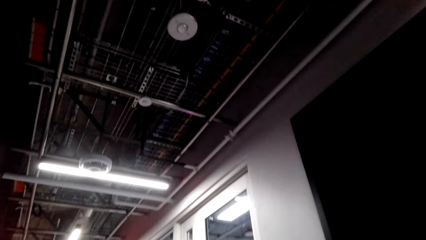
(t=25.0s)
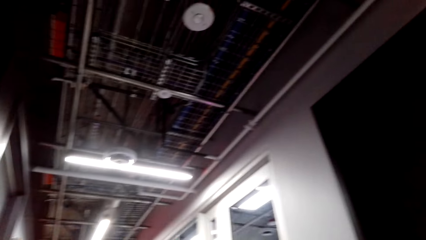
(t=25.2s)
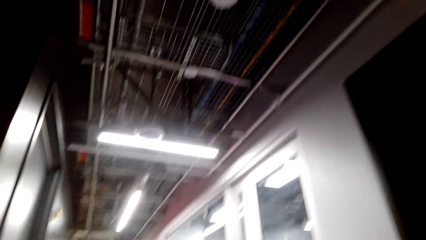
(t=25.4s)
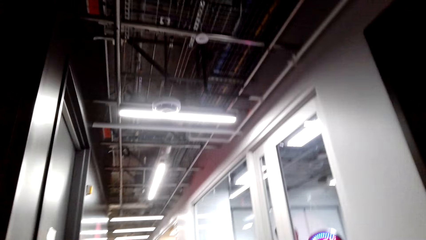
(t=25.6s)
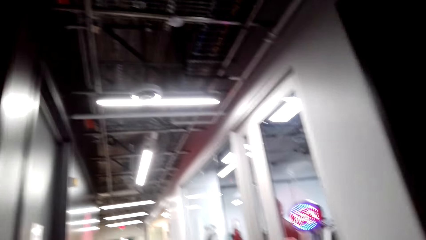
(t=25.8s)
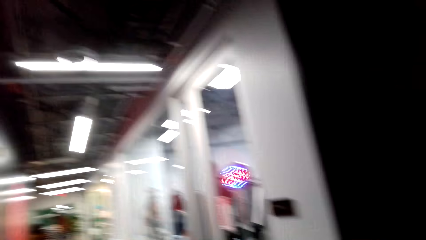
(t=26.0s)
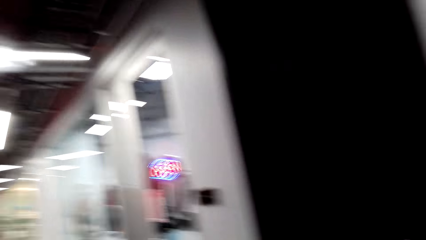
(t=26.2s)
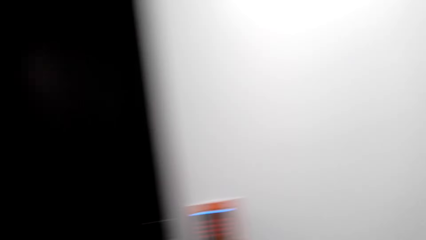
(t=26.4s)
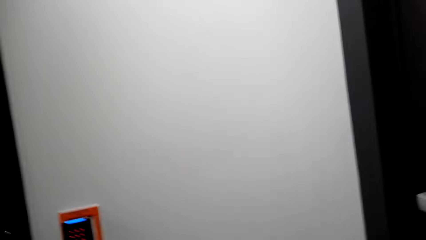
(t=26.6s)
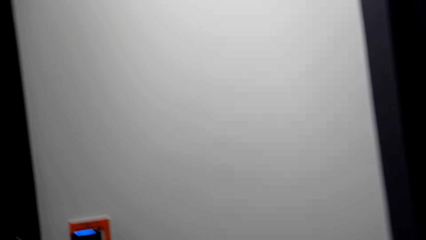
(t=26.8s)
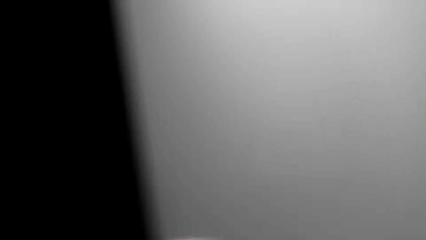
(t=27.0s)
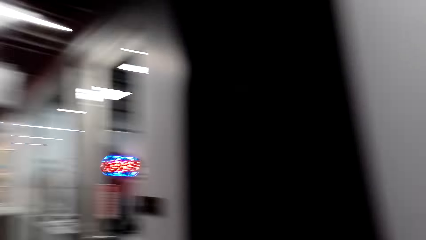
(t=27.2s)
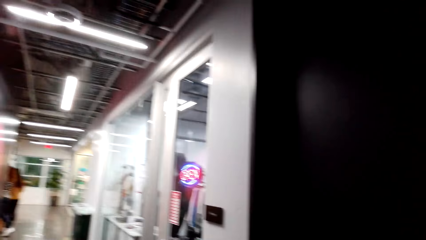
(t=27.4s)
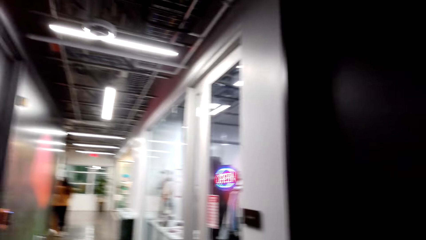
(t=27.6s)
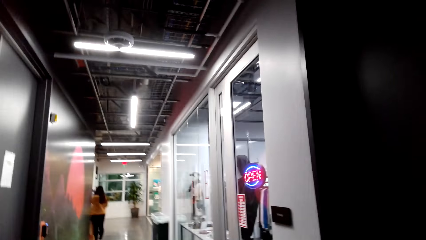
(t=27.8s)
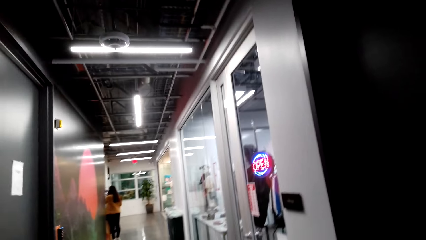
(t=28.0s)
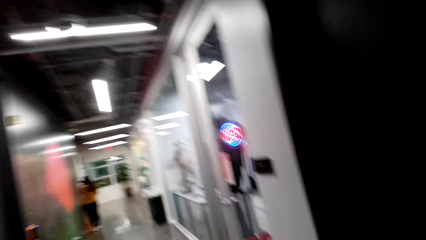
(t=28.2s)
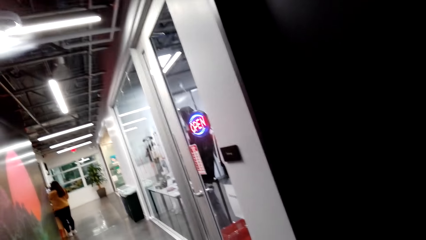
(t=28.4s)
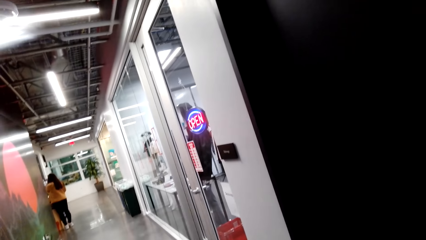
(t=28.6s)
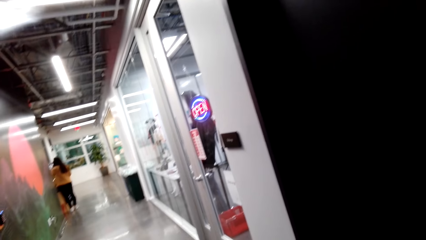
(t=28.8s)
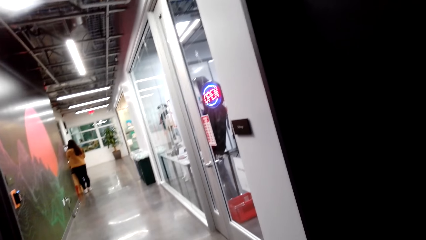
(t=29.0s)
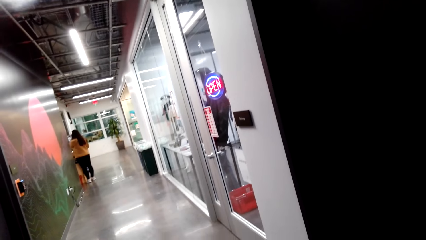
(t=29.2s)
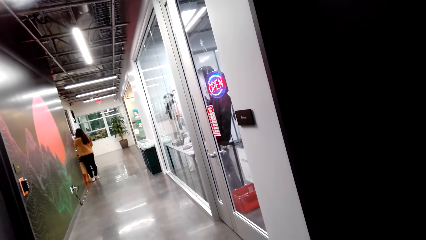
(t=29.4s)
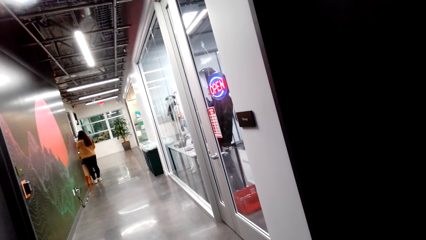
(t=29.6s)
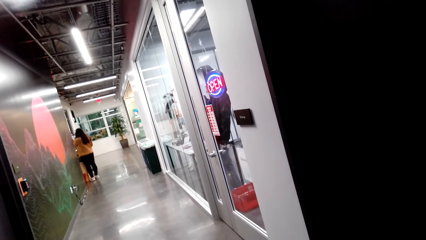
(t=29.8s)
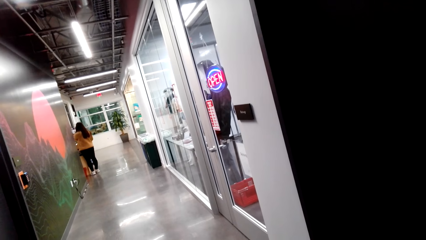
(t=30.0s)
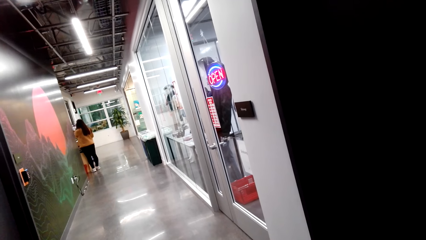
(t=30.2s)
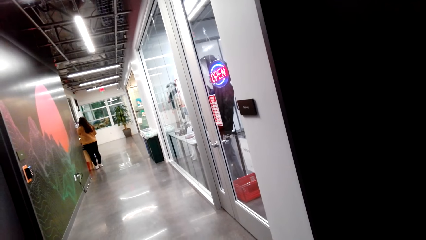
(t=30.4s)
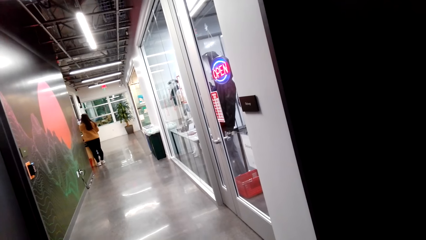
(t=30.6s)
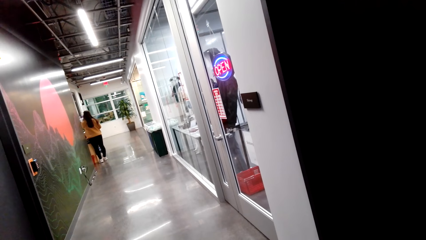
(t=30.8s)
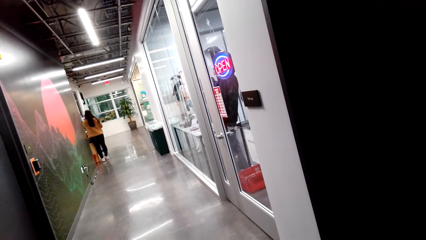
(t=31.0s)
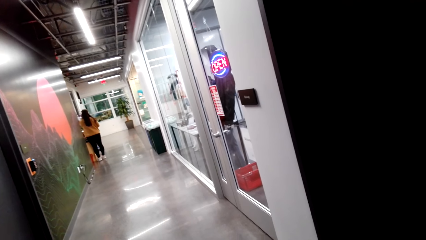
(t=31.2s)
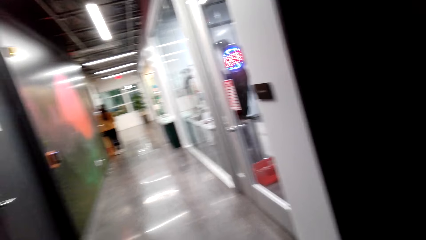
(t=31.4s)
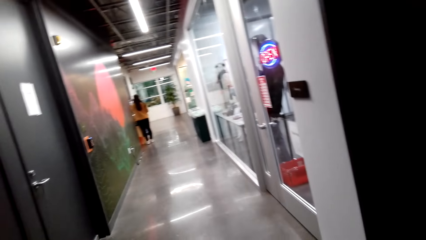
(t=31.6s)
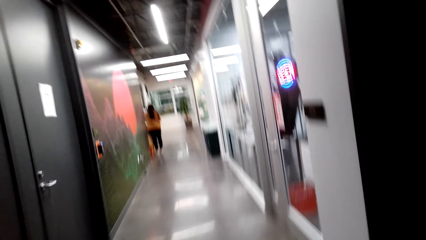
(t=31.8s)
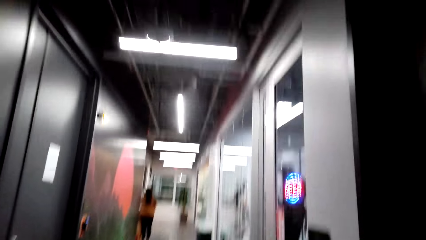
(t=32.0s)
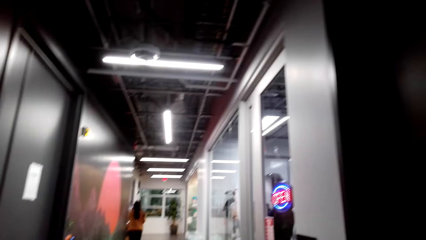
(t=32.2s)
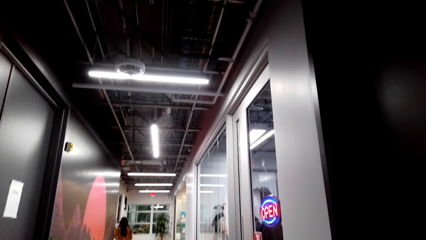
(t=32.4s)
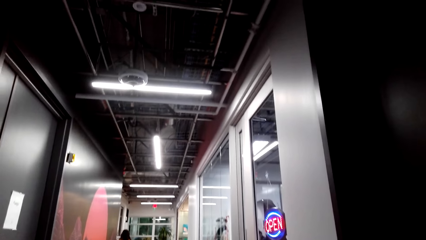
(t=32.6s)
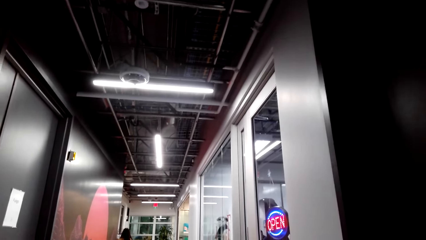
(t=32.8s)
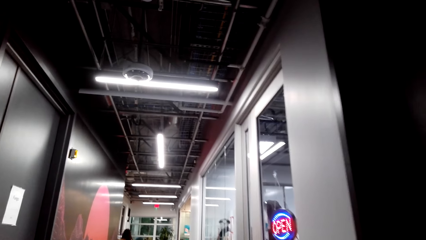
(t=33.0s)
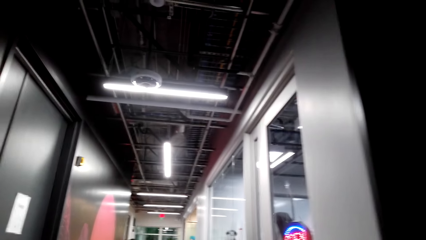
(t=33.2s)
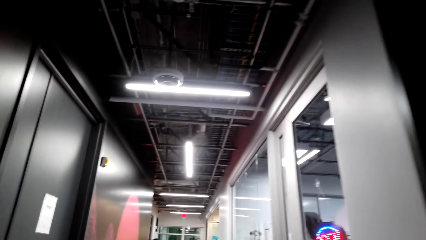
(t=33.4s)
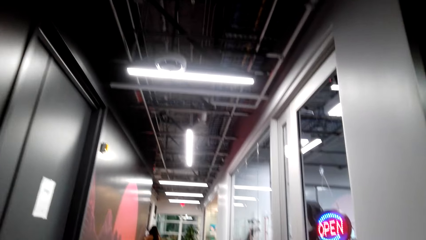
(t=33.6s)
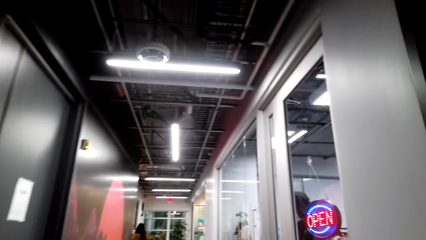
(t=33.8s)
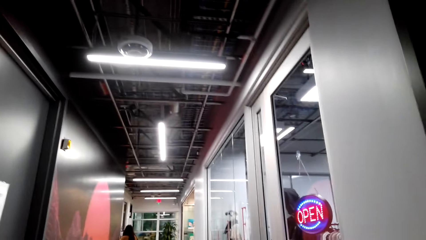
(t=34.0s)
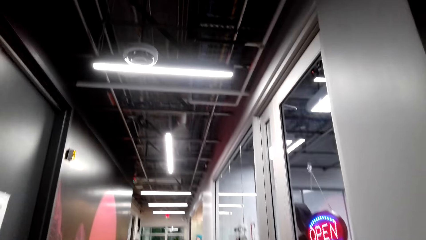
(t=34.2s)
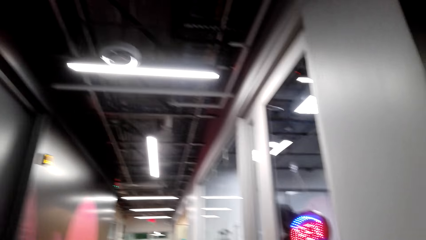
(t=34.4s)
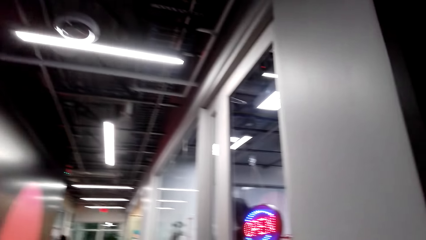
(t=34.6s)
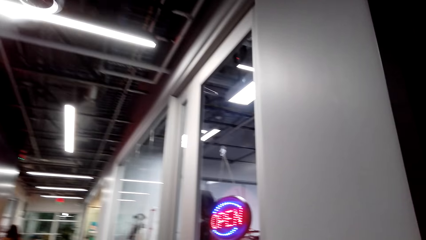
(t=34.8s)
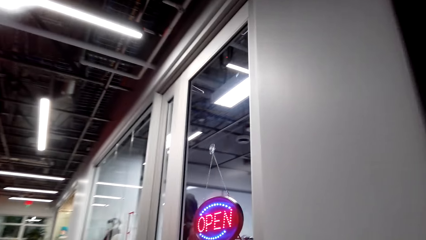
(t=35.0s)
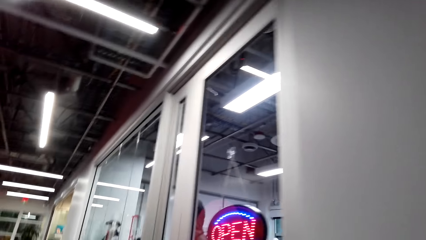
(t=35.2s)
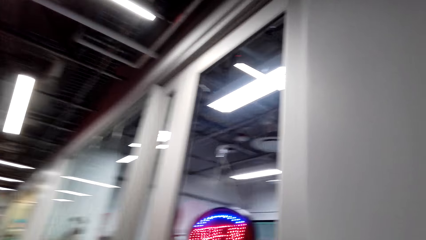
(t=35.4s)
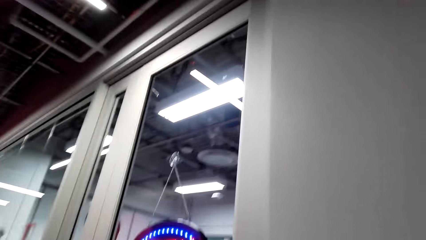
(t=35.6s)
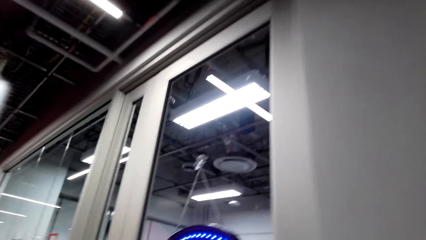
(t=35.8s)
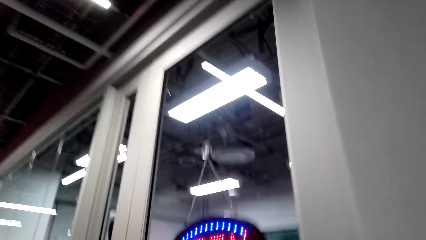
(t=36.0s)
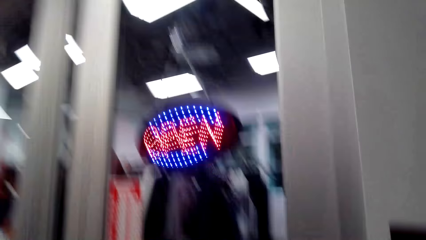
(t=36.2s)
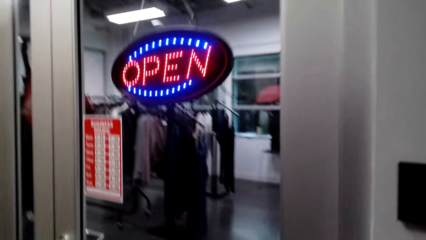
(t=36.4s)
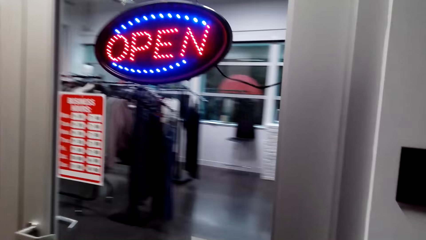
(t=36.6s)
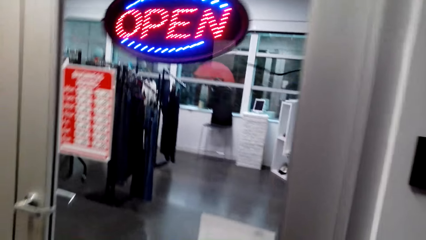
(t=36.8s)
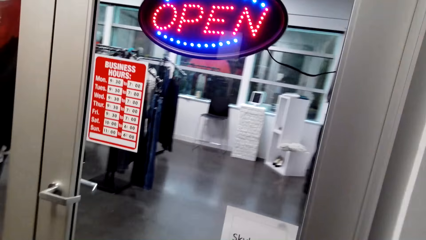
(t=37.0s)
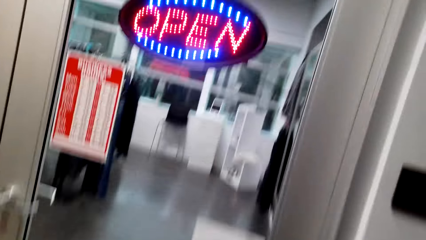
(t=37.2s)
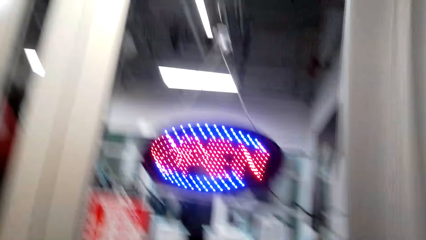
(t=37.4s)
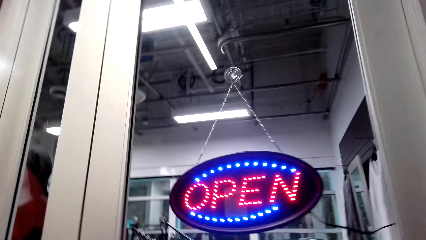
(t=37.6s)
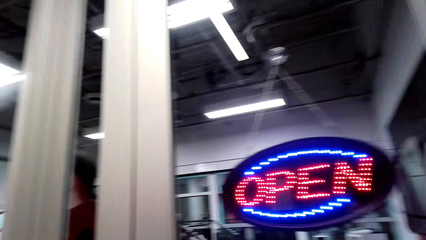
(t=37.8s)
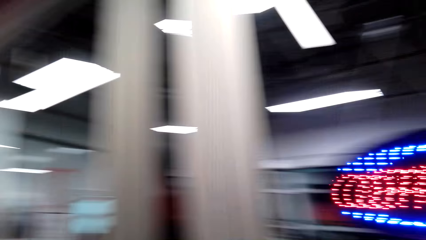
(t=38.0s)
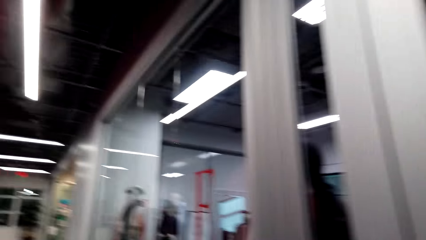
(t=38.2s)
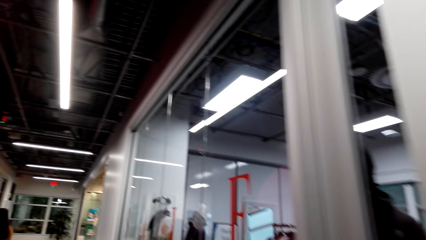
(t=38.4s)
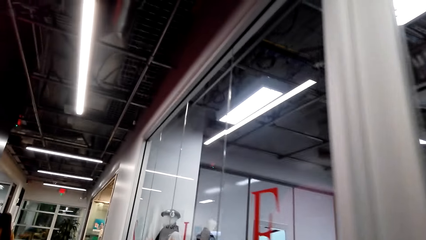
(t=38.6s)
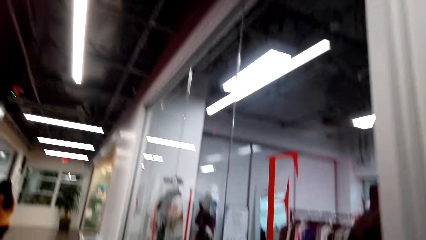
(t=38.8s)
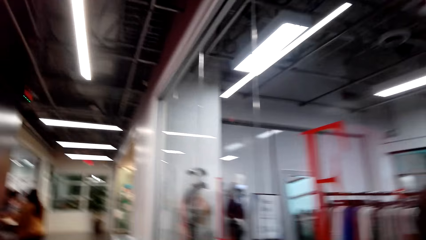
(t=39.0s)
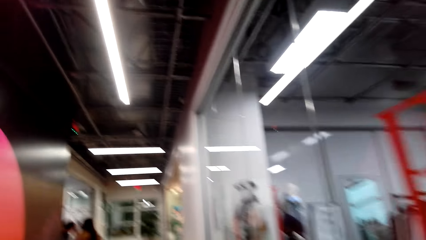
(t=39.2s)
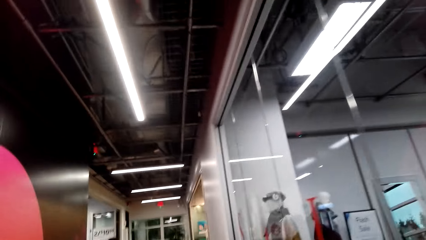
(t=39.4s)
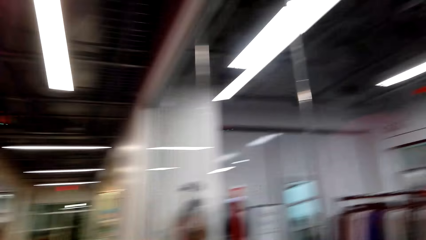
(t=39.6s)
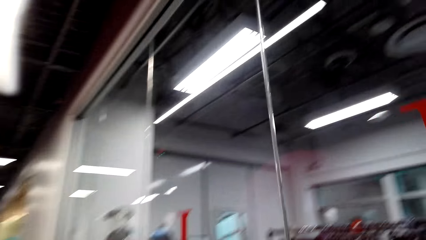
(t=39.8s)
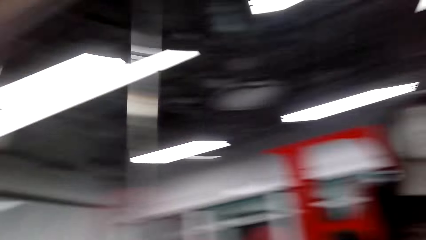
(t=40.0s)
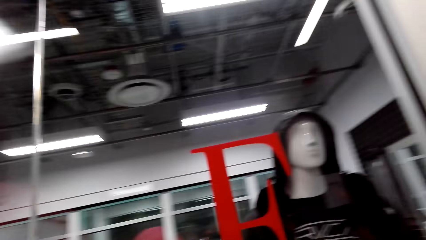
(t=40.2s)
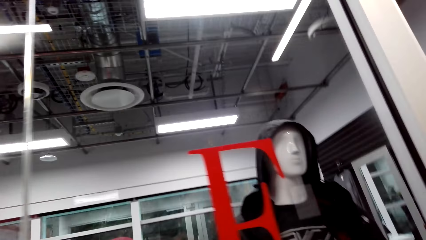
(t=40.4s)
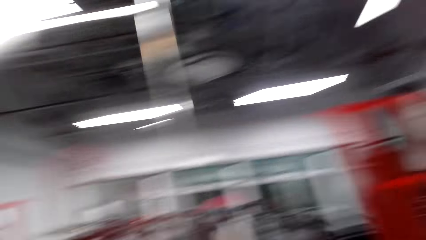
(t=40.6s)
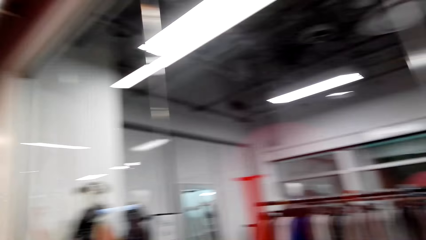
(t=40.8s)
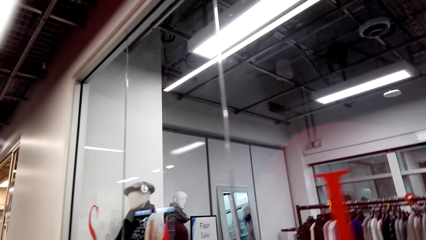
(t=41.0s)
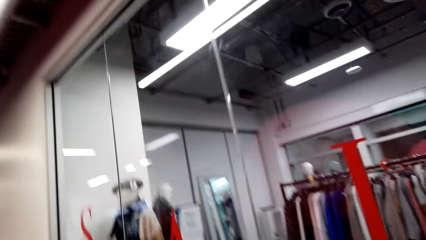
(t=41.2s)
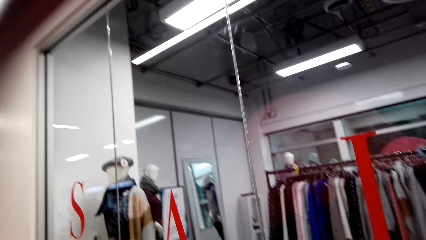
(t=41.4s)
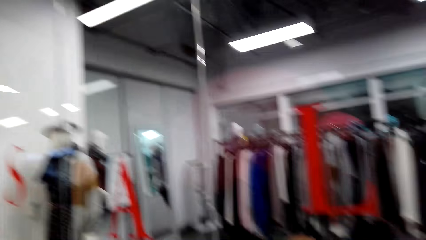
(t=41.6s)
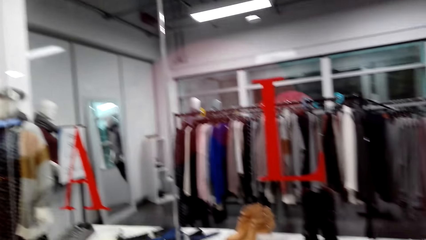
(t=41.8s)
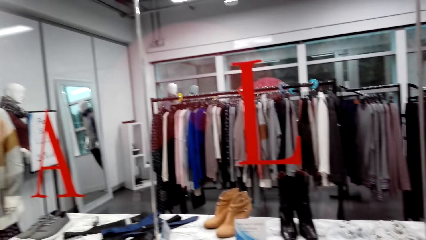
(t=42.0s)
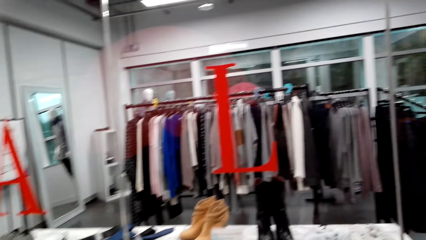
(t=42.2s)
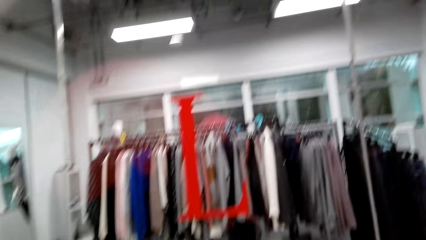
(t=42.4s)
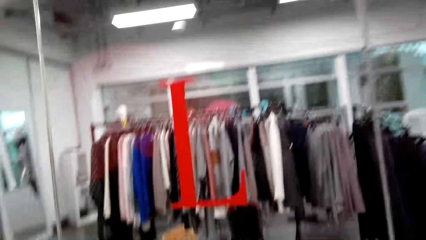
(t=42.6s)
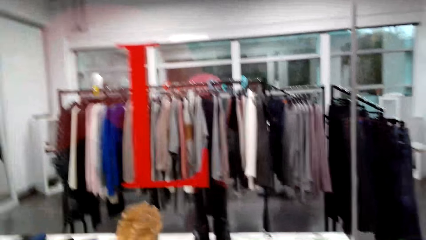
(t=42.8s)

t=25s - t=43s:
The camera wearer looks around a room. They walk around the room. They look around the room.
